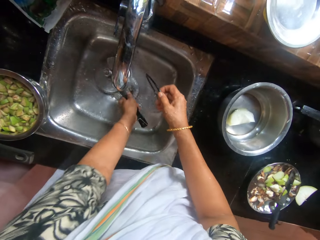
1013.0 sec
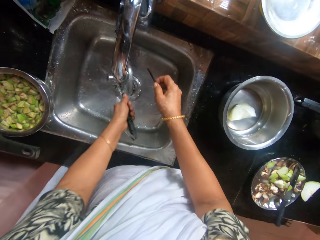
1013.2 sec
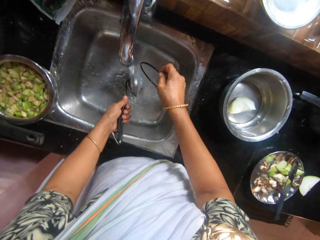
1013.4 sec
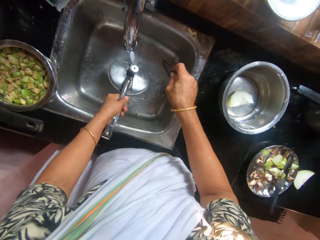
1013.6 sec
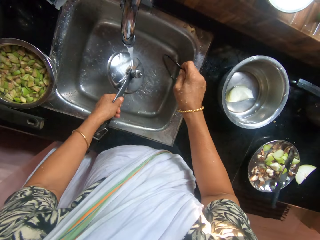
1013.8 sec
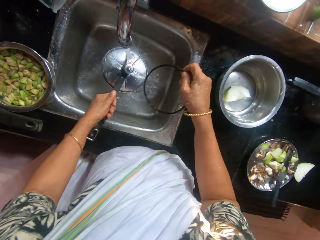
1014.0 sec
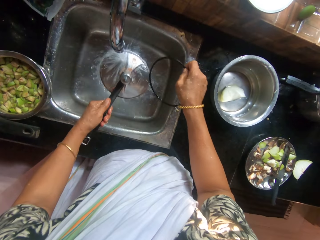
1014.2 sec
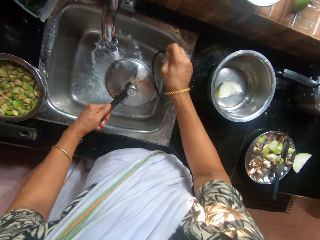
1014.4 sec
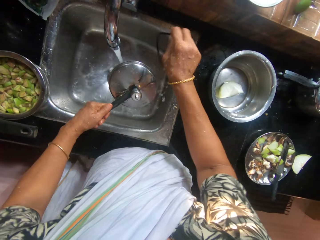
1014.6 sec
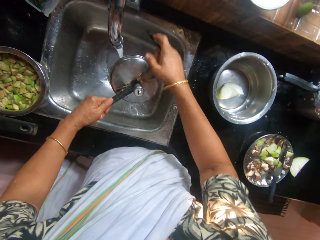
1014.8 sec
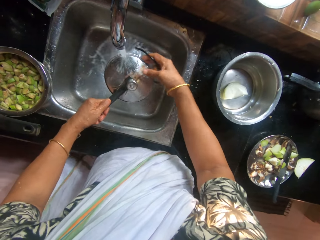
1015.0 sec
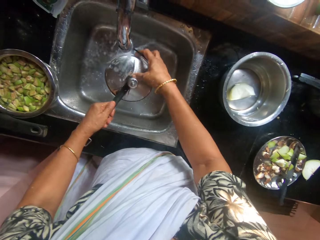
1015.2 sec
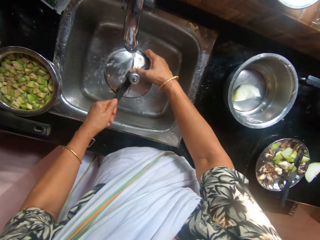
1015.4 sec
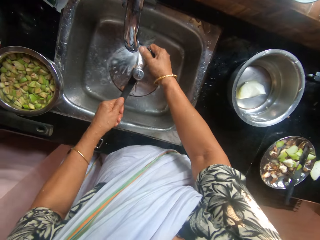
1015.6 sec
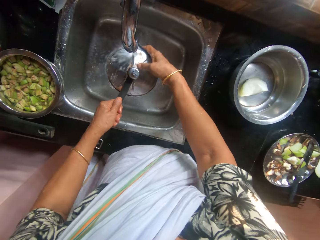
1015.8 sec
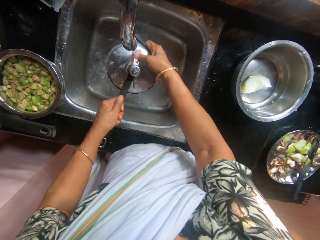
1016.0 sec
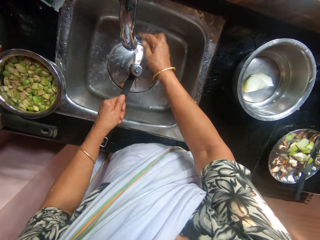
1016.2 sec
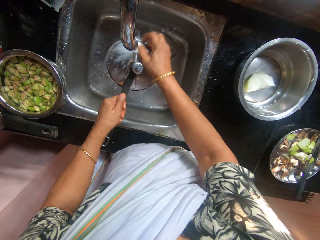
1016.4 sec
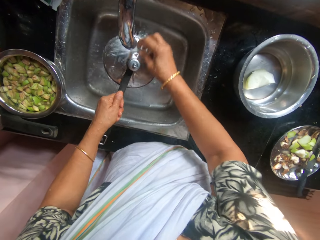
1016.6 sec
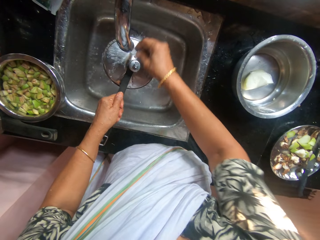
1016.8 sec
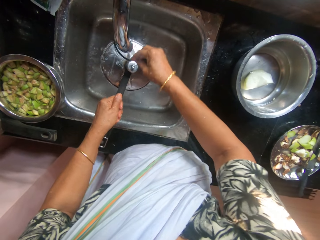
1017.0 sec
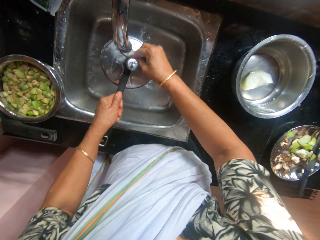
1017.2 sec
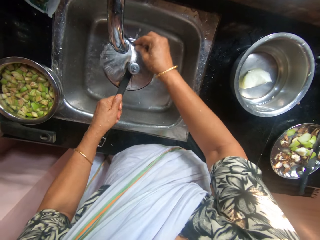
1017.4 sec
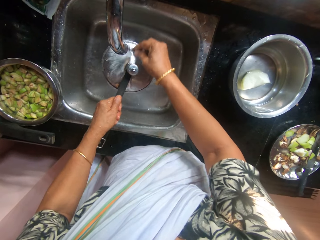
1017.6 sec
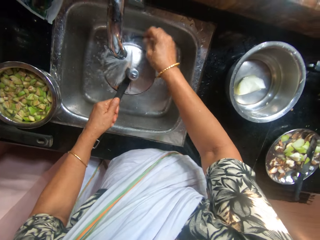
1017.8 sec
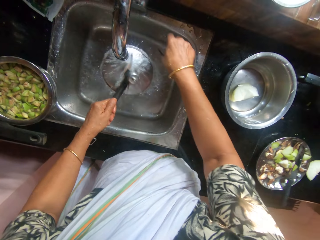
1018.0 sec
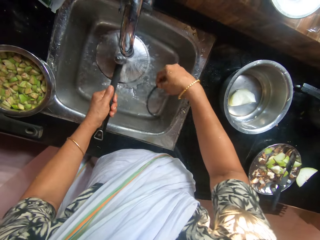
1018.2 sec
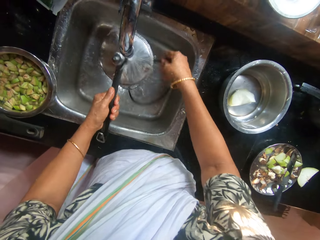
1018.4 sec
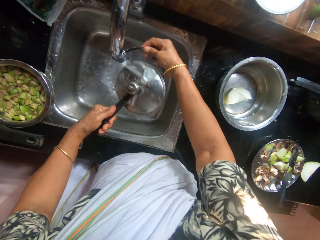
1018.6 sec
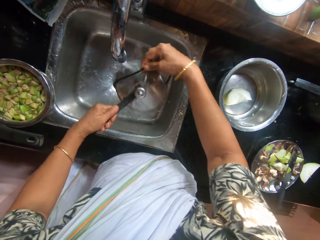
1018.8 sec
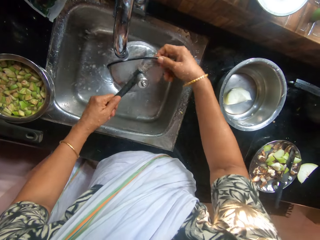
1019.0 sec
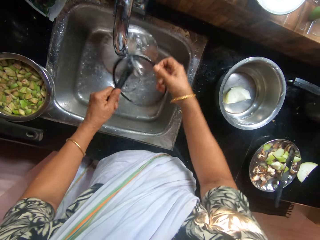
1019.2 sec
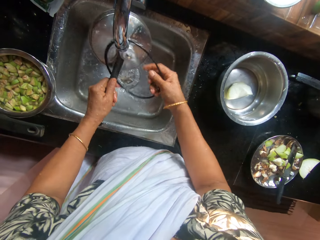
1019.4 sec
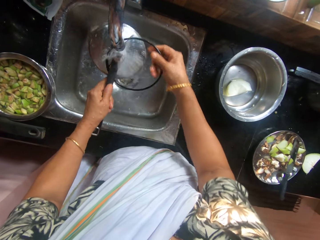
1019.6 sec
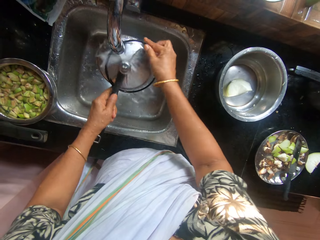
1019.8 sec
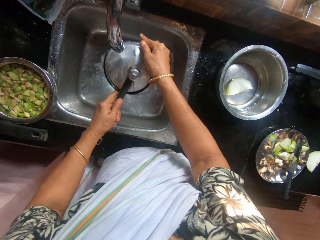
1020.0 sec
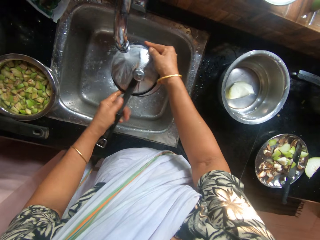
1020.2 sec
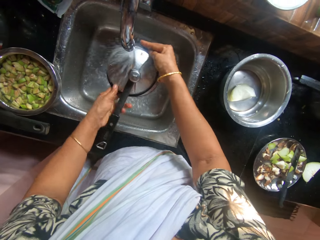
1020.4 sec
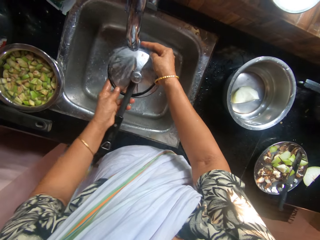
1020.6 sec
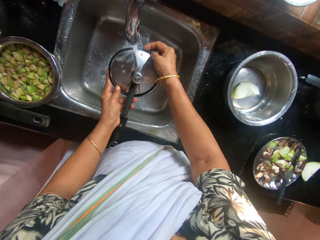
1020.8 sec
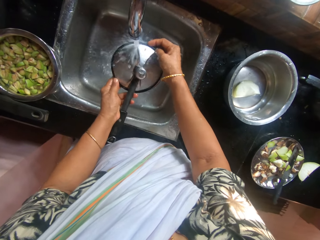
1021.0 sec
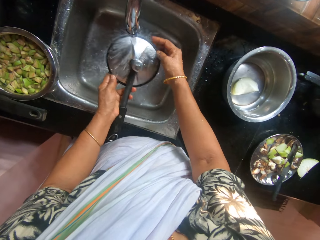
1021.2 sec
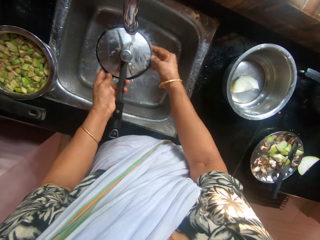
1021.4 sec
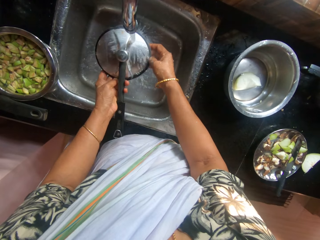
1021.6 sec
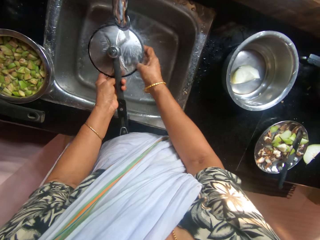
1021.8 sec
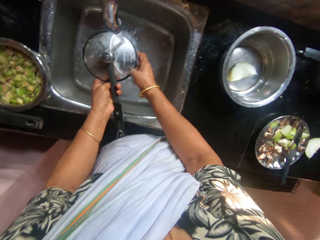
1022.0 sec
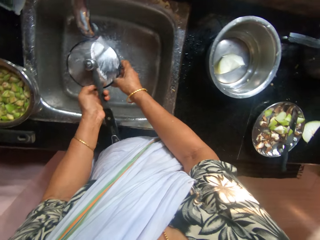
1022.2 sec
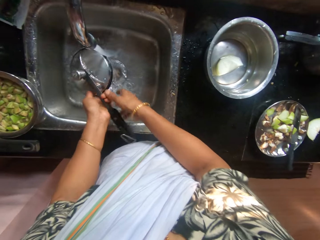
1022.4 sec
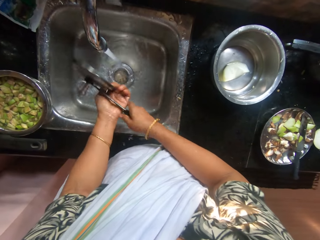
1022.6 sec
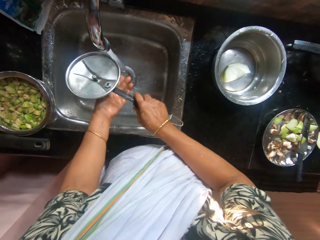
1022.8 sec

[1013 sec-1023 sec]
The camera wearer picks the saucepan lid from the sink with her left hand. She rinses the lid with her right hand. She puts the rubber on the lid with her right hand. She passes the lid from her left hand to her right hand.

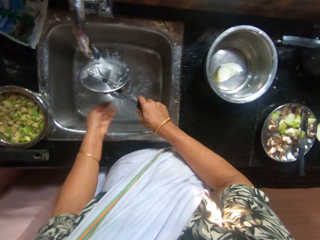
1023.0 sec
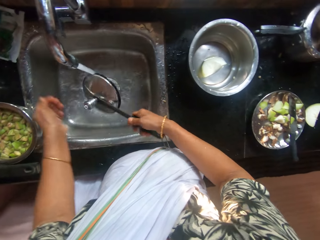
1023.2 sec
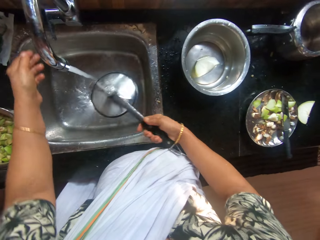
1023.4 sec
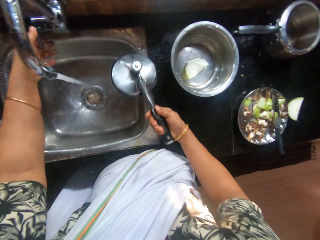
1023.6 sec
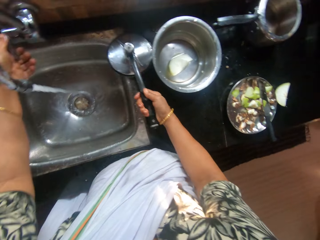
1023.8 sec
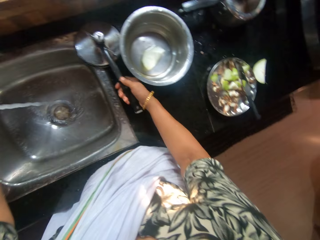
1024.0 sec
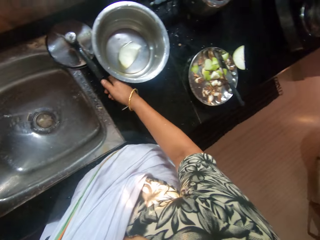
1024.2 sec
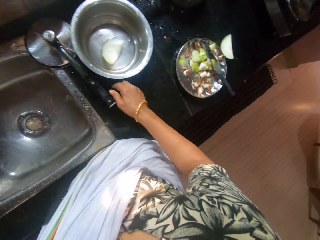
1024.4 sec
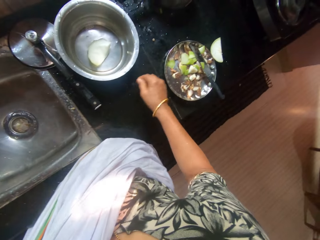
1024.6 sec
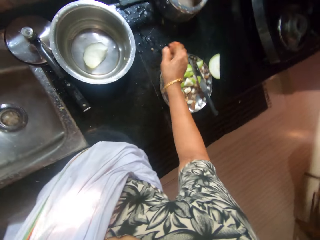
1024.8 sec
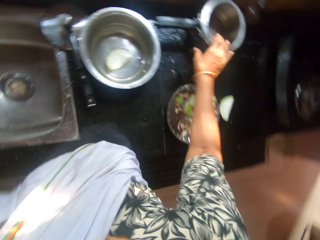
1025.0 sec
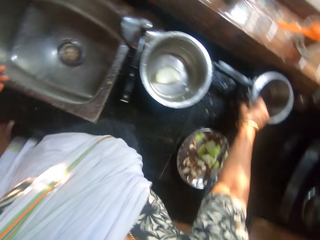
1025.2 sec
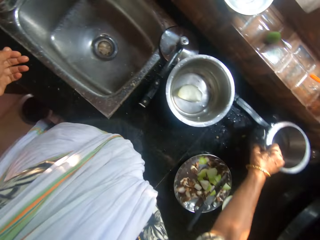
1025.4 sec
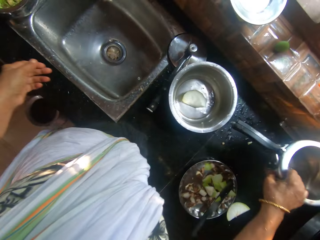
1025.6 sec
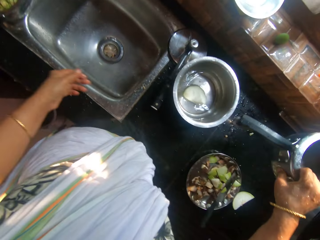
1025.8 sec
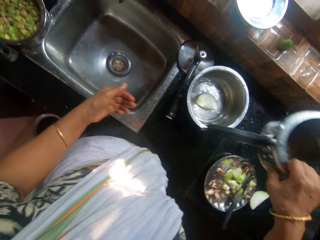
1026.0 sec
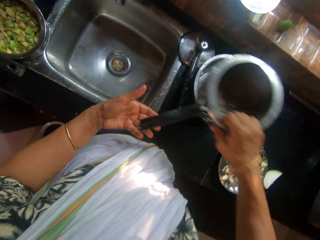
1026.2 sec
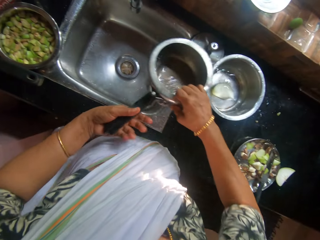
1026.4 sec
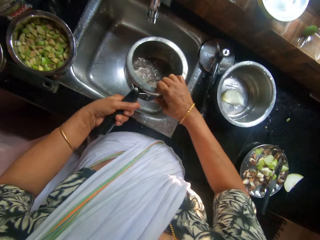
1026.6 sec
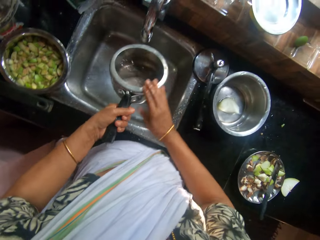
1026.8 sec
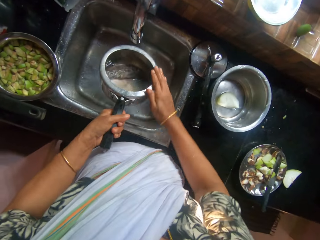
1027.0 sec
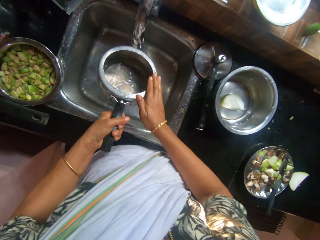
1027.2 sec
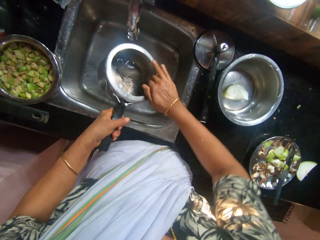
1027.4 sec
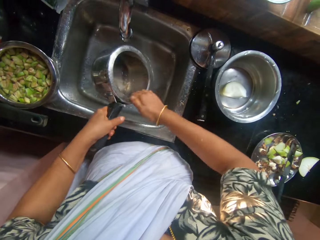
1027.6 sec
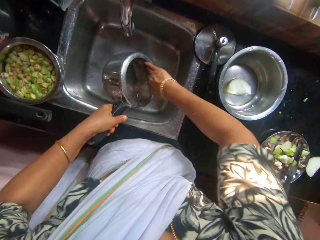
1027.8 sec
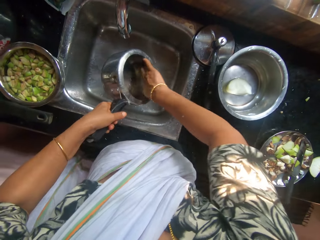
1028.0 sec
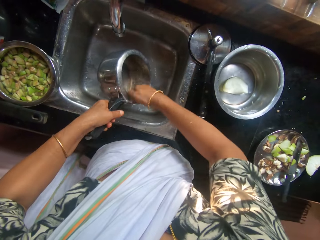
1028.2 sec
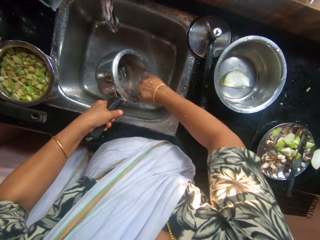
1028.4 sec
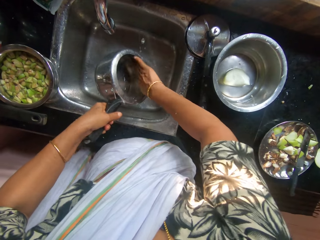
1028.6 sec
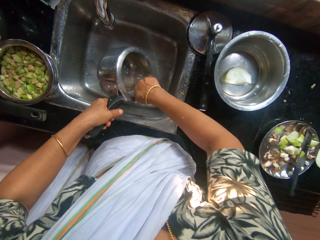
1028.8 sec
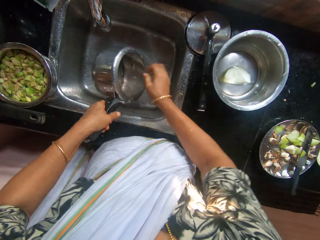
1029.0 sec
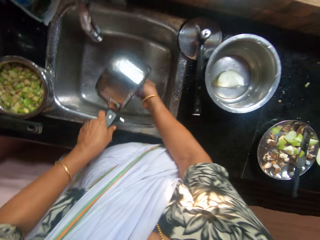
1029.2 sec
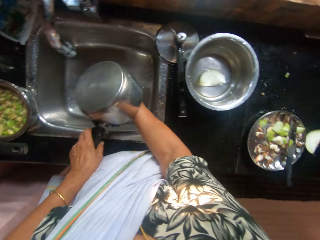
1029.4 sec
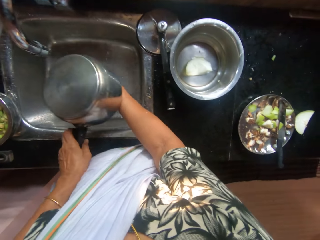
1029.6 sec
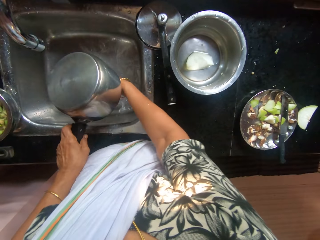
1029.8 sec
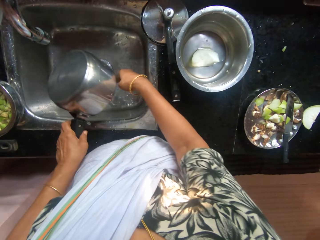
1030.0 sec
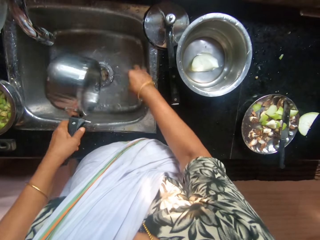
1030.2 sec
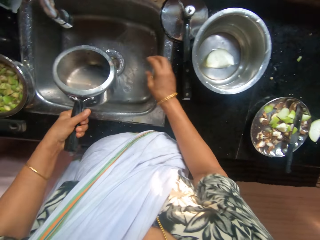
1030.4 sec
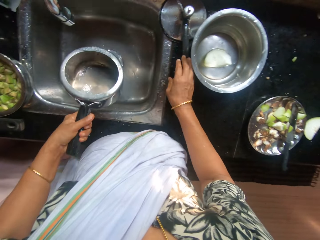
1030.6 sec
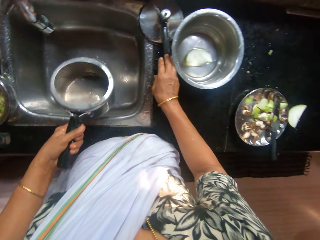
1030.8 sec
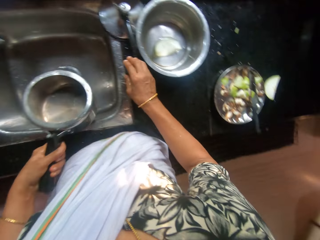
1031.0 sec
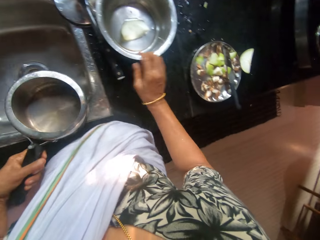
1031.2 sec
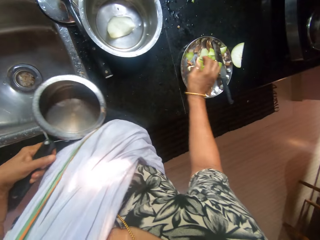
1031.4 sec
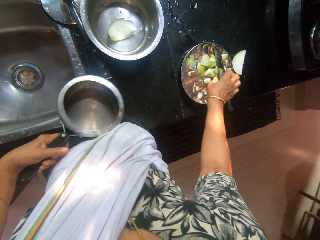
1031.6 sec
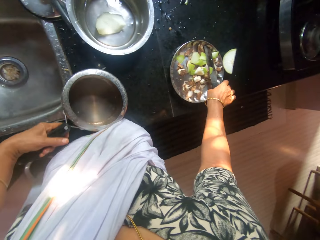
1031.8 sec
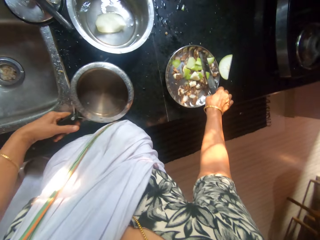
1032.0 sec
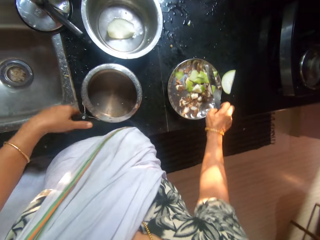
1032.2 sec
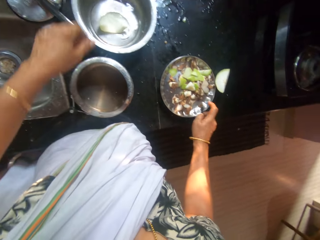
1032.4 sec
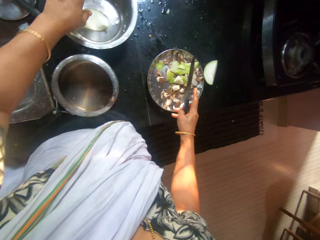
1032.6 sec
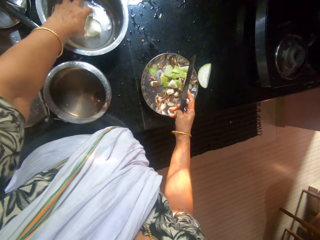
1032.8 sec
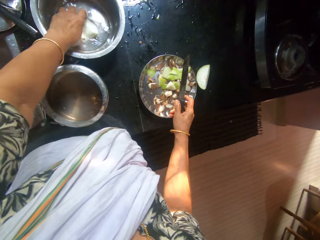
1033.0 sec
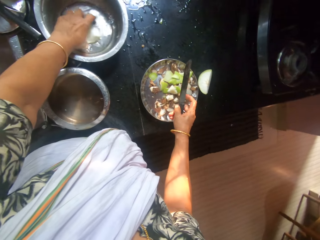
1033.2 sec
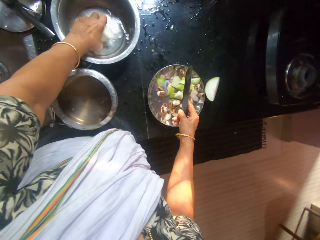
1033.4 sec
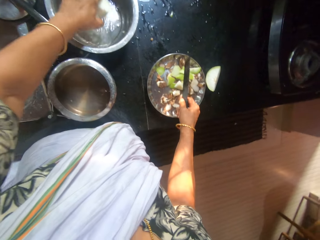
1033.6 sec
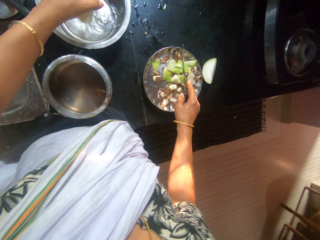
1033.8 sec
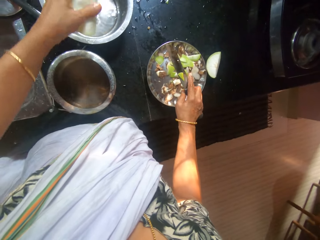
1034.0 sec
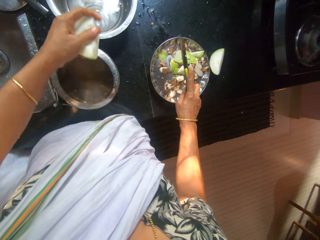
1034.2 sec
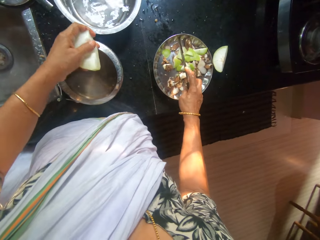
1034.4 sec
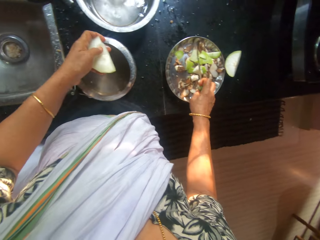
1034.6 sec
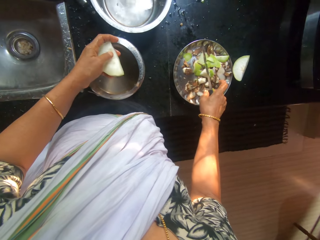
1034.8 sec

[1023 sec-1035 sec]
The camera wearer drops the lid on the counter with her right hand. She closes the tap with her left hand. She picks the pot from the counter with her right hand. She passes the pot in her right hand to her left hand. She rinses the pot in her left hand with her right hand in the sink. She pours water from the pot in her left hand into the sink. She drops the pot in her left hand on the counter. She picks the knife from the stainless steel plate with her right hand. She picks the slice of apple from the bowl with her left hand.
